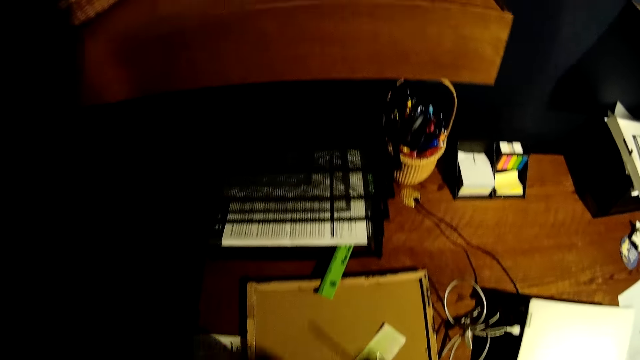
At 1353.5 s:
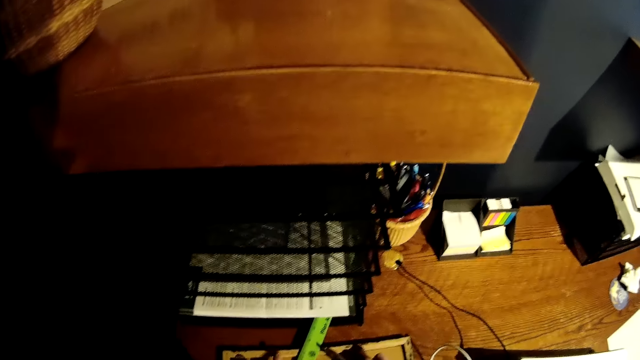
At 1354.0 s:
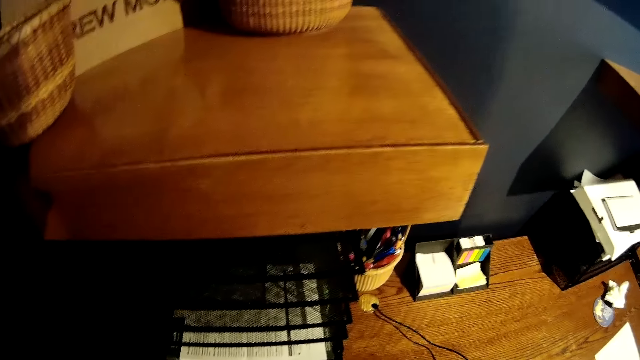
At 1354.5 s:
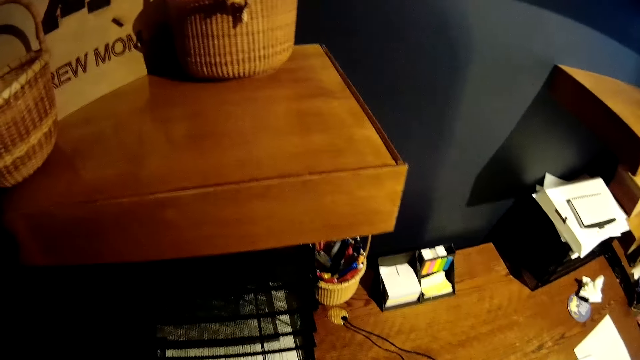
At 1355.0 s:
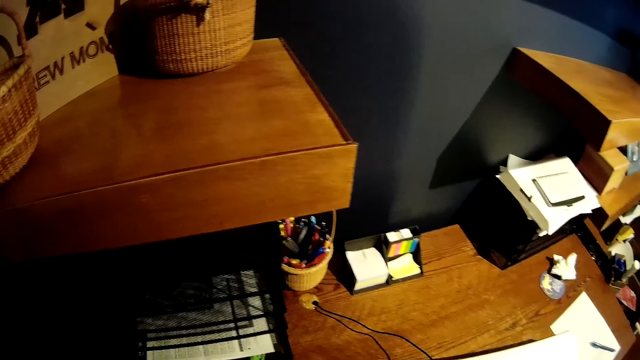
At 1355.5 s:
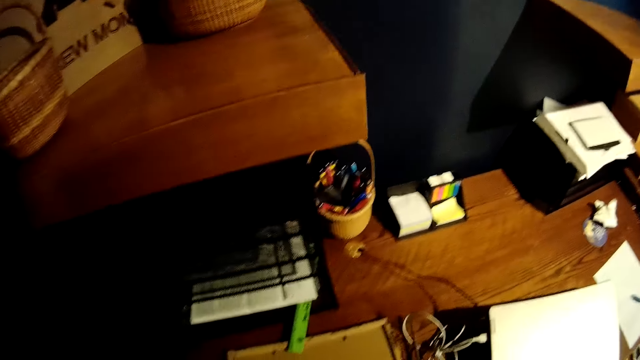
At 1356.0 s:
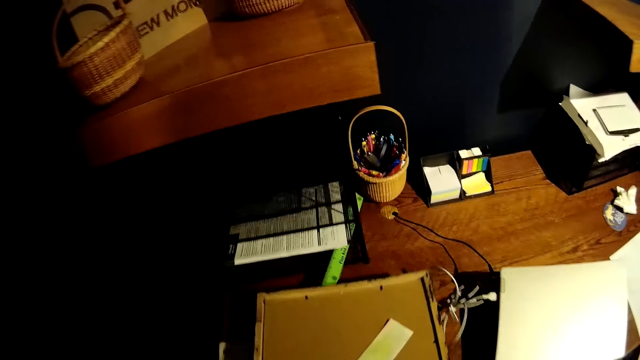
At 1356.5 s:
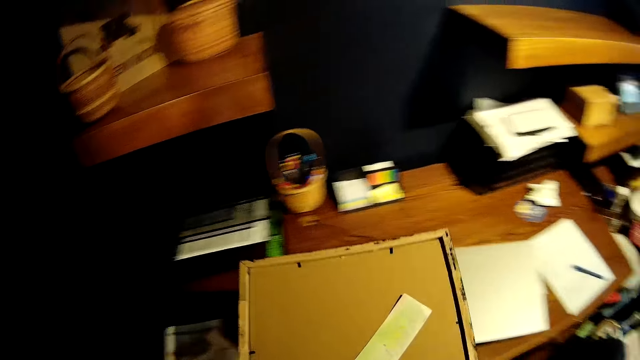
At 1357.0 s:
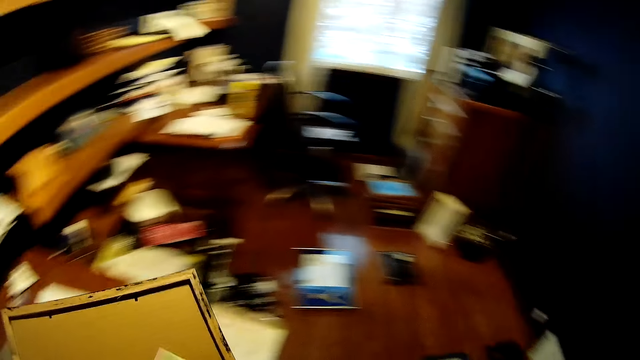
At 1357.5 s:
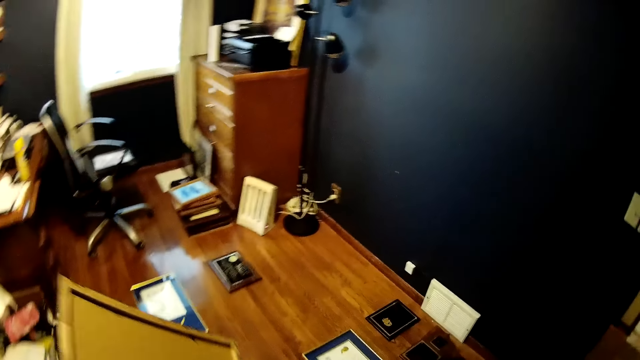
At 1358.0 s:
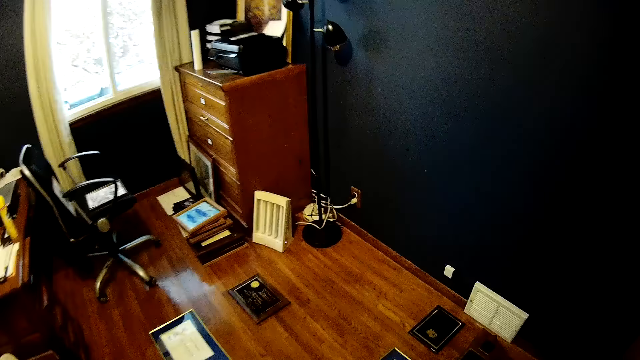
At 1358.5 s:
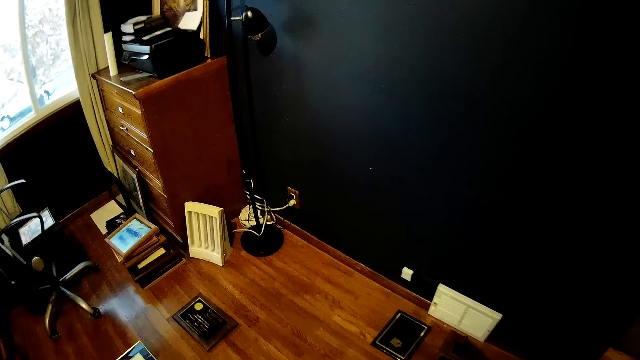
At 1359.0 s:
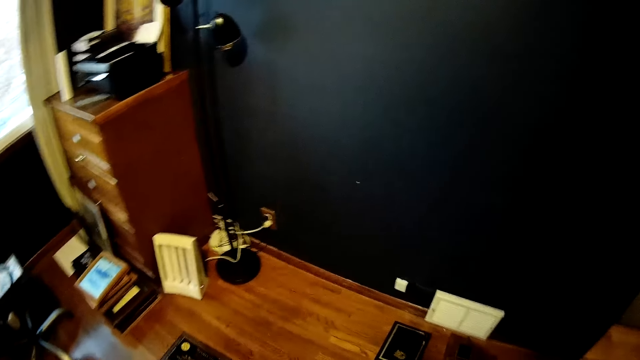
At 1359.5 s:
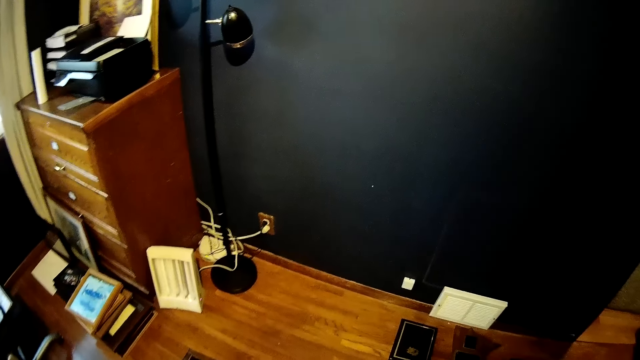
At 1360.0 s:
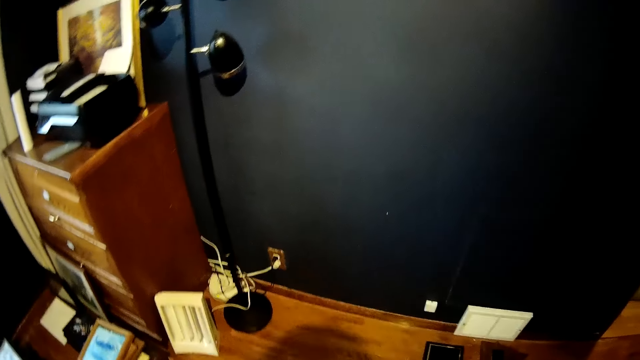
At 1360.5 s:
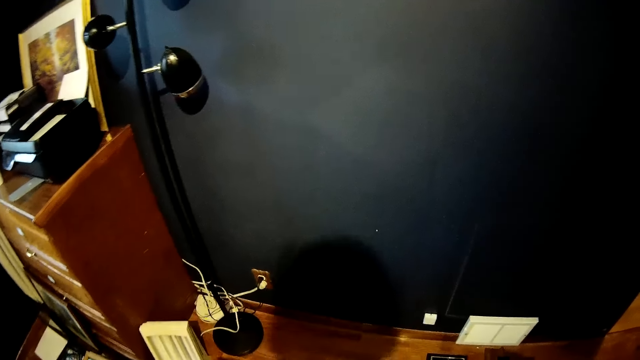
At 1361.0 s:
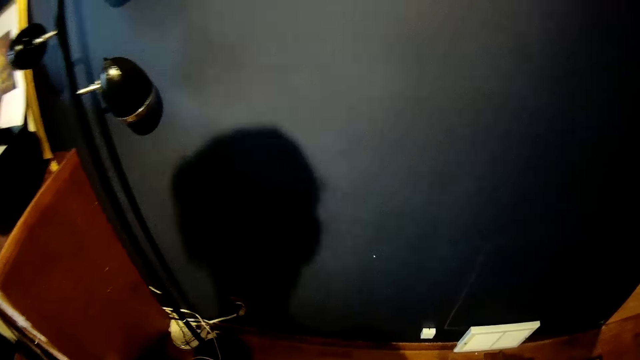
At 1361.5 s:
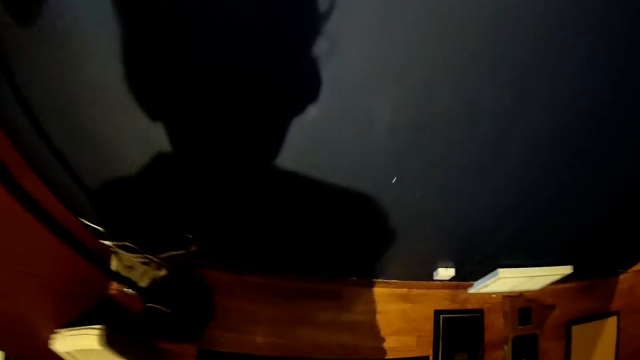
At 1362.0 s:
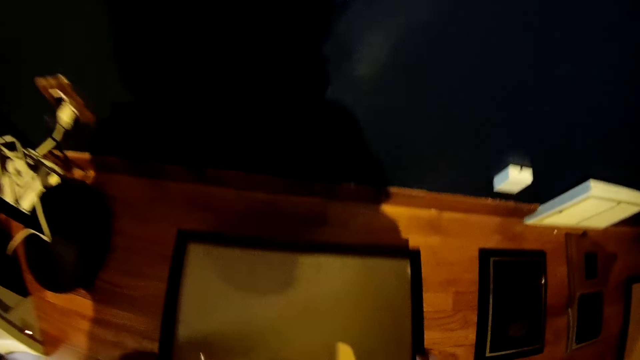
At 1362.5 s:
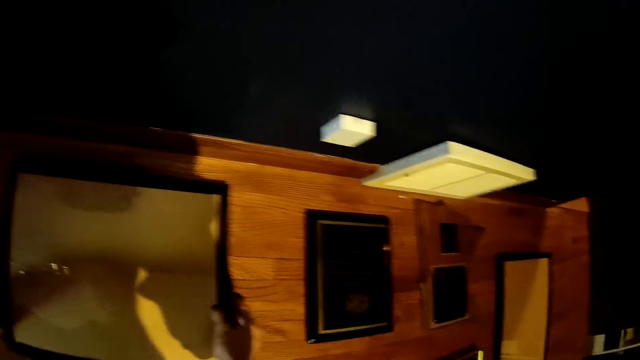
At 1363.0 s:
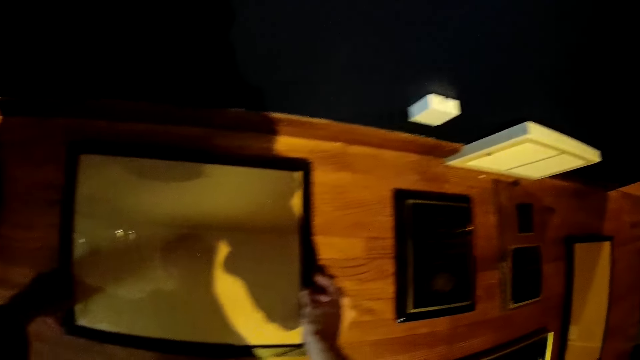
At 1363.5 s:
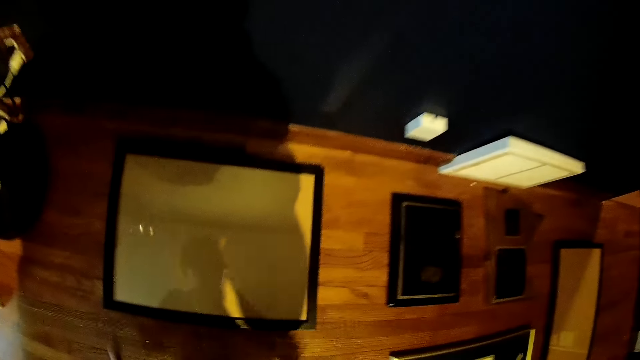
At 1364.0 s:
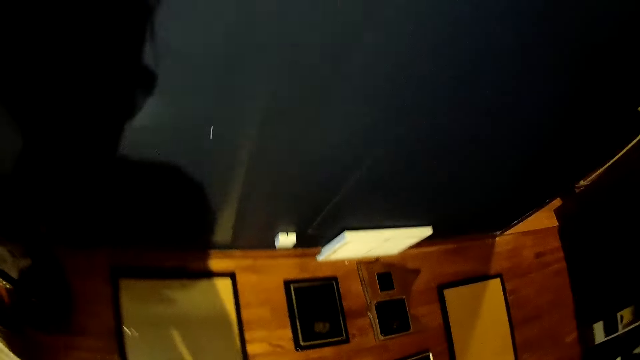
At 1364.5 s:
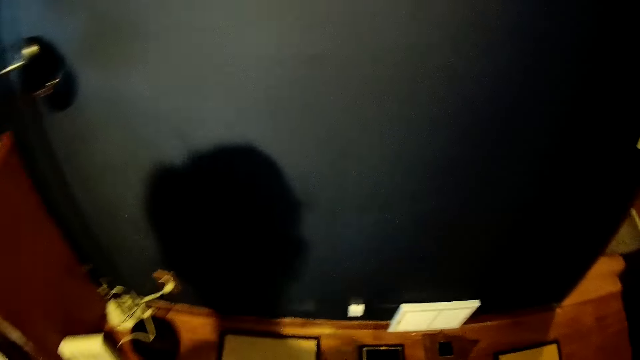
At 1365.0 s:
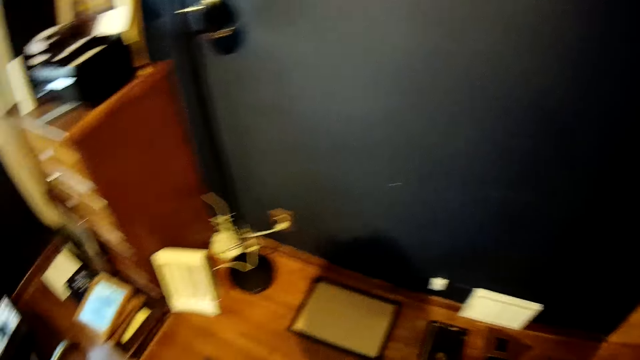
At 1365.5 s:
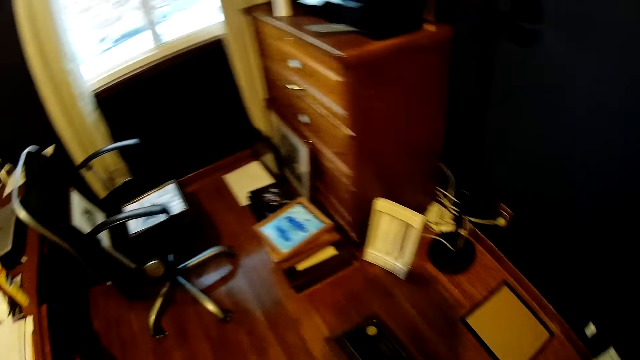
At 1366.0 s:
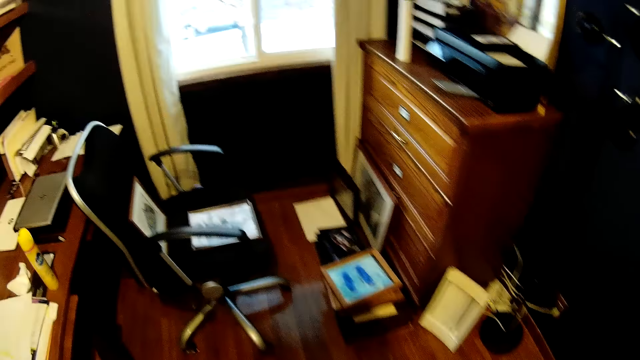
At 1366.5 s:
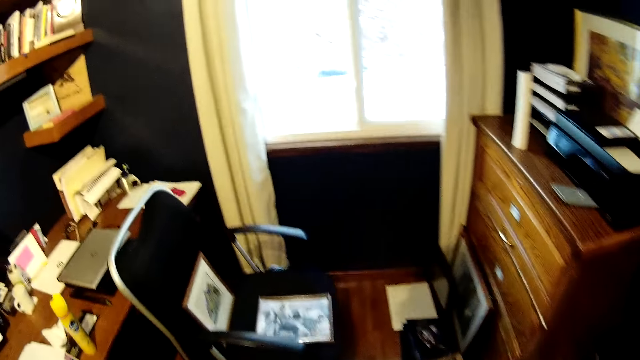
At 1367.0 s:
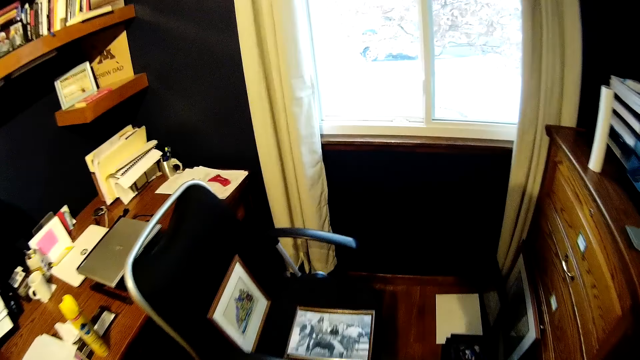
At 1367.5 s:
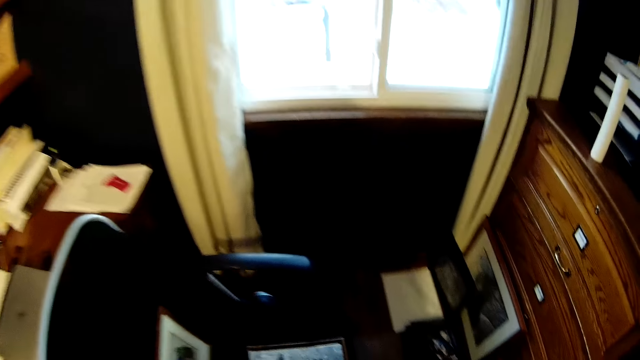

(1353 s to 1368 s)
The camera wearer holds a photo frame. They pick up the frame from the table with both hands. They turn around. They bend down. They drop the frame in both hands on the table. They walk away.

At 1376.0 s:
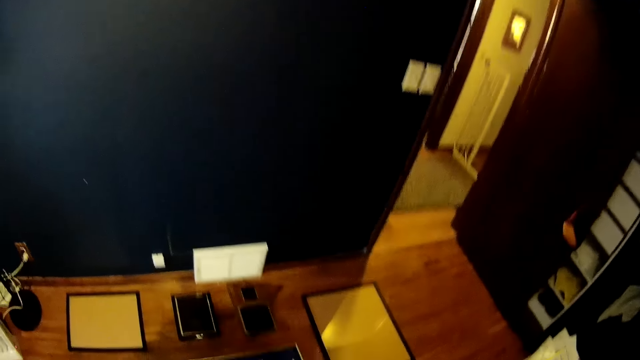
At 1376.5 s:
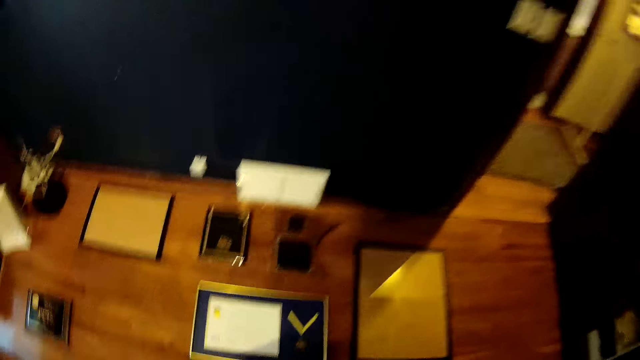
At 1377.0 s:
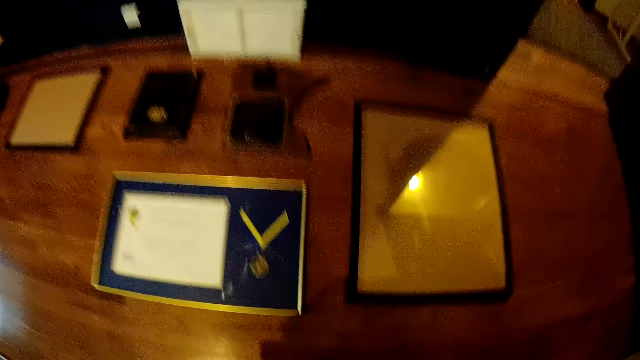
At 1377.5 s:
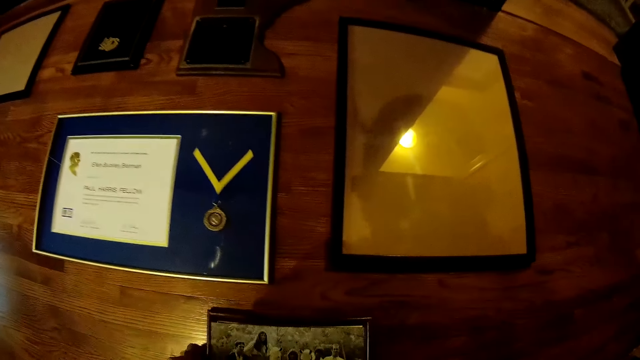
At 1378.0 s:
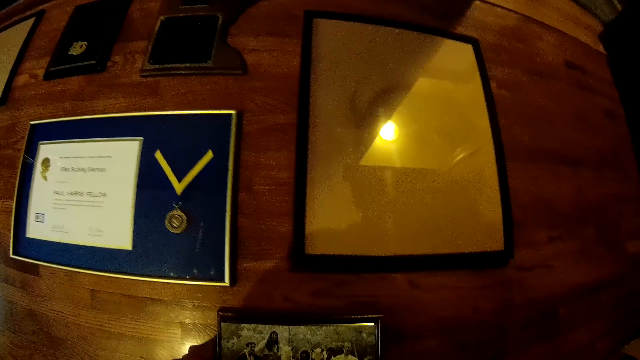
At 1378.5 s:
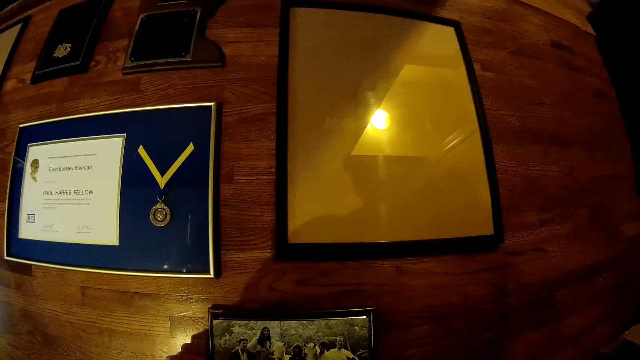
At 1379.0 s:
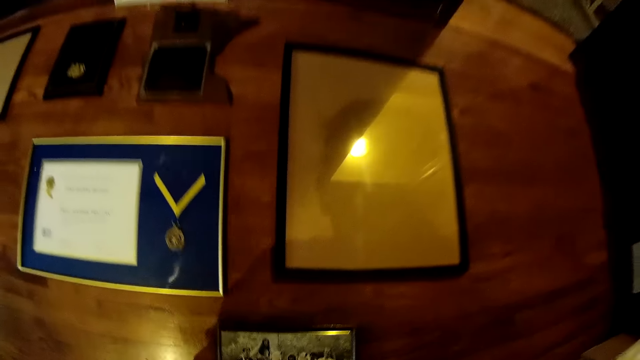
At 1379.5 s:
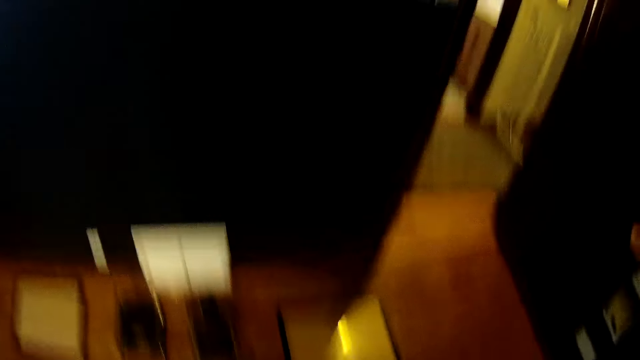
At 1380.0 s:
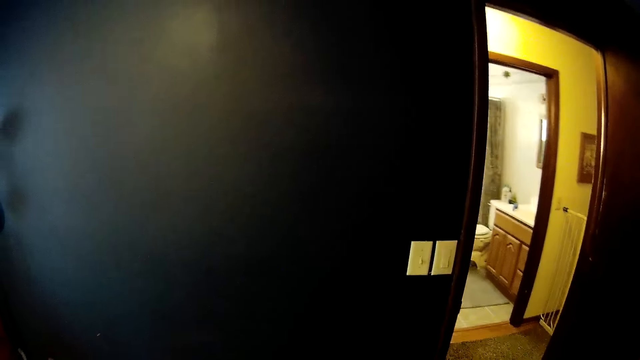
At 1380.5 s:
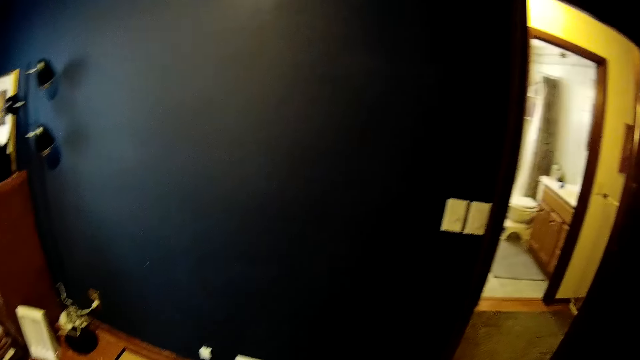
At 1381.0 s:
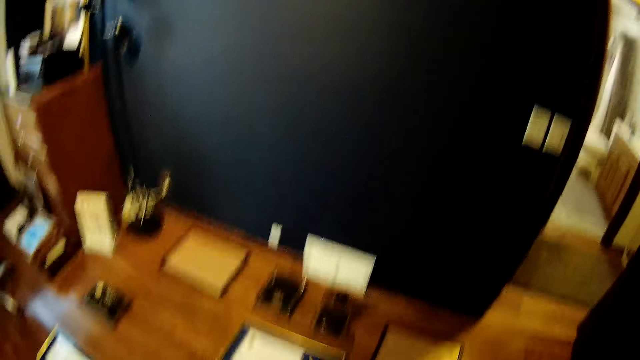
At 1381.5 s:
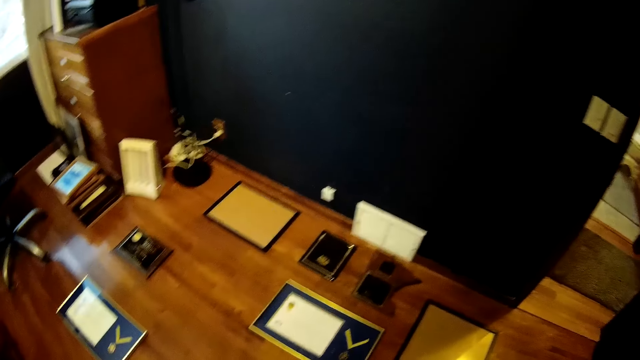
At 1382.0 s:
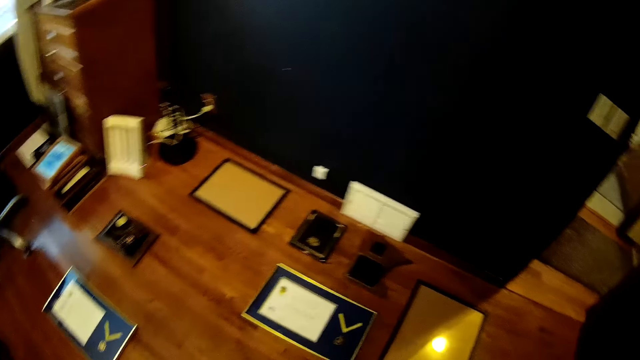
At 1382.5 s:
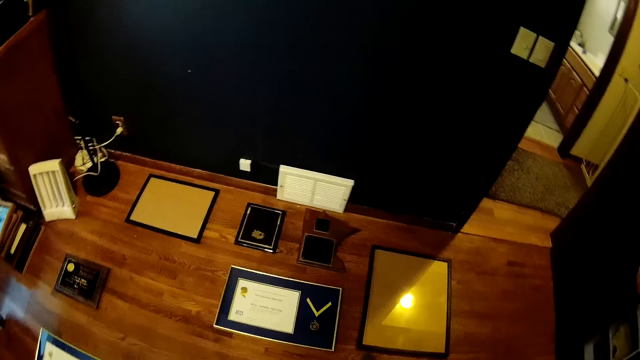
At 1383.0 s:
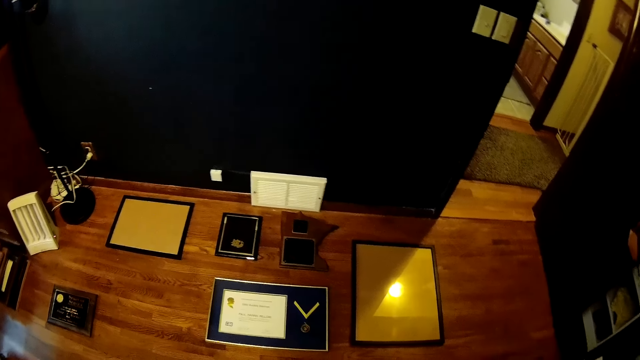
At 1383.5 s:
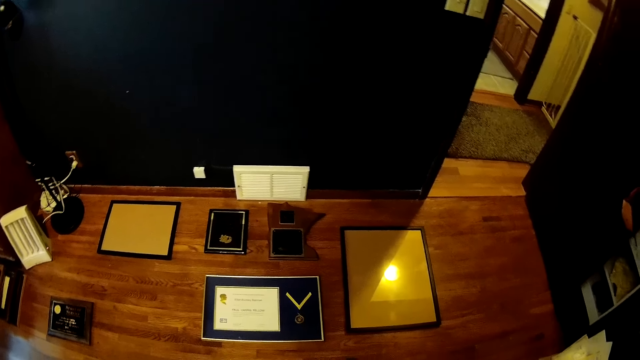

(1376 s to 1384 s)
The camera wearer places a photo frame on the ground. They rise up. They walk towards a drawer.
